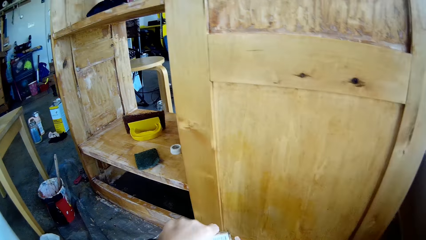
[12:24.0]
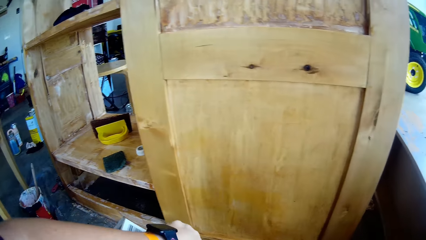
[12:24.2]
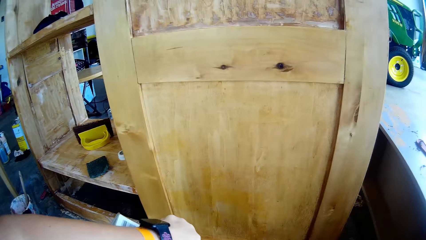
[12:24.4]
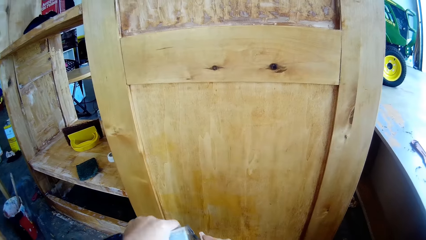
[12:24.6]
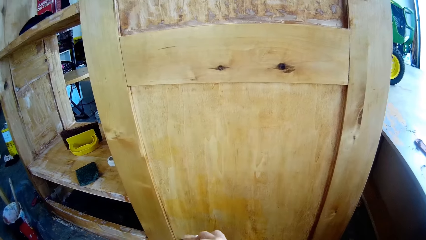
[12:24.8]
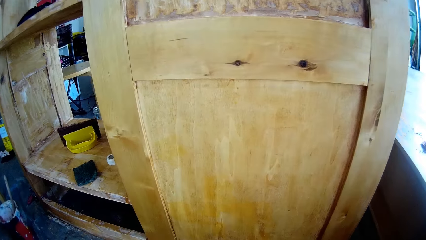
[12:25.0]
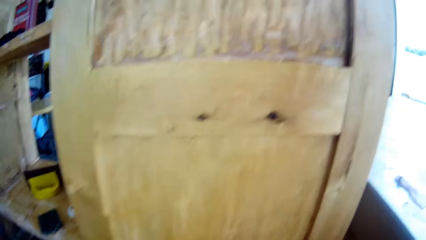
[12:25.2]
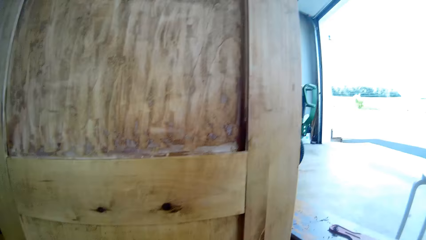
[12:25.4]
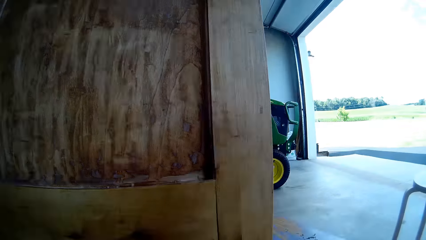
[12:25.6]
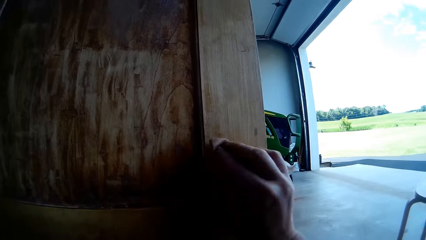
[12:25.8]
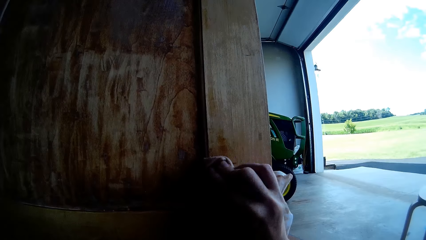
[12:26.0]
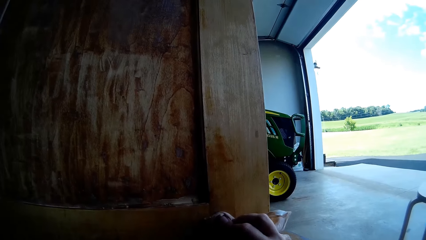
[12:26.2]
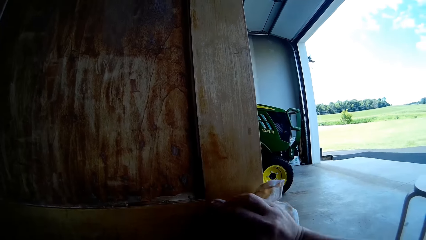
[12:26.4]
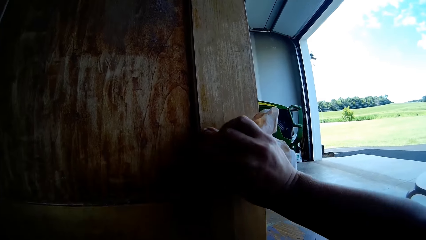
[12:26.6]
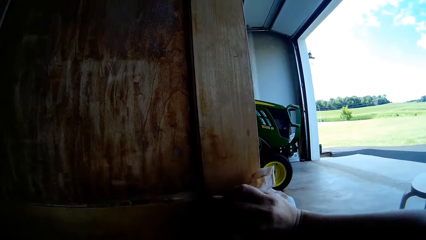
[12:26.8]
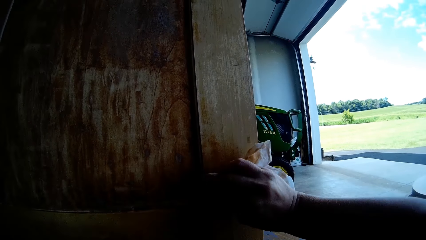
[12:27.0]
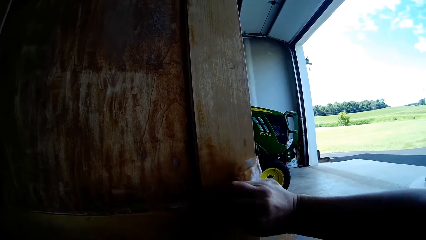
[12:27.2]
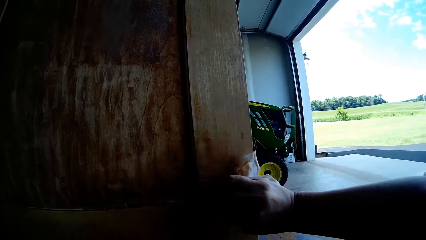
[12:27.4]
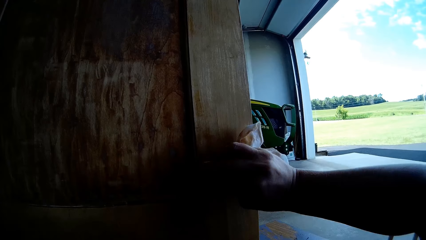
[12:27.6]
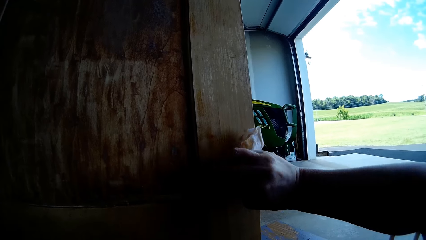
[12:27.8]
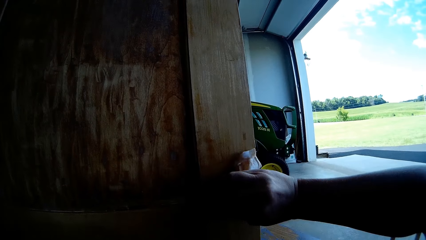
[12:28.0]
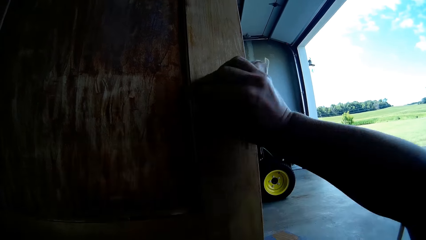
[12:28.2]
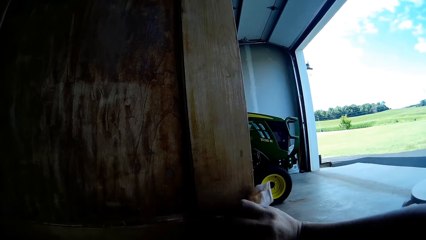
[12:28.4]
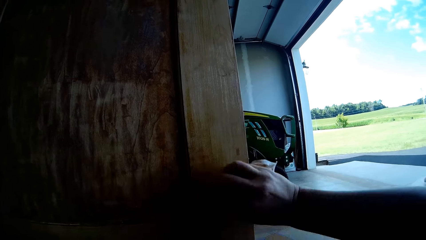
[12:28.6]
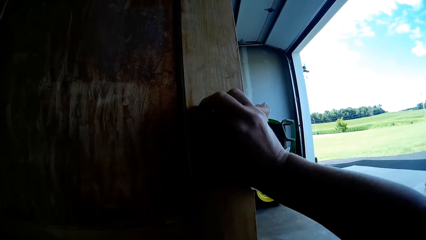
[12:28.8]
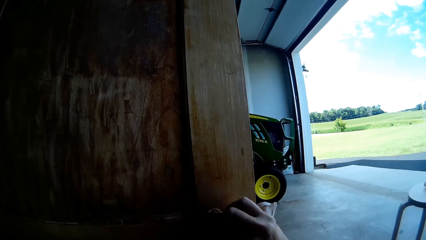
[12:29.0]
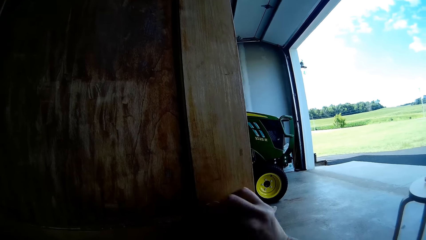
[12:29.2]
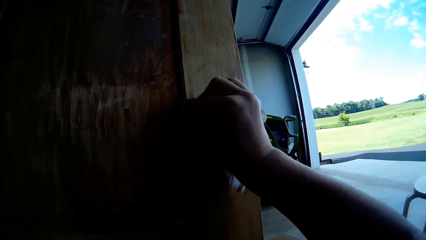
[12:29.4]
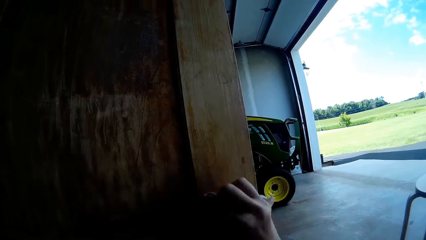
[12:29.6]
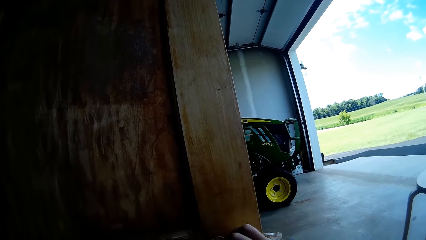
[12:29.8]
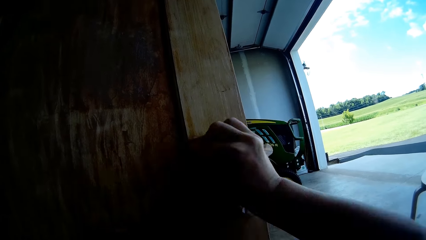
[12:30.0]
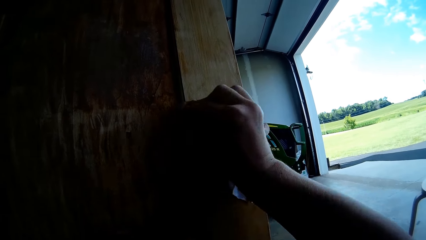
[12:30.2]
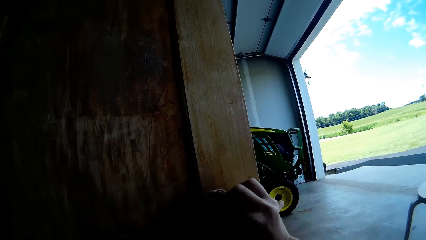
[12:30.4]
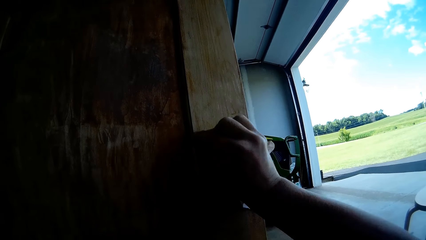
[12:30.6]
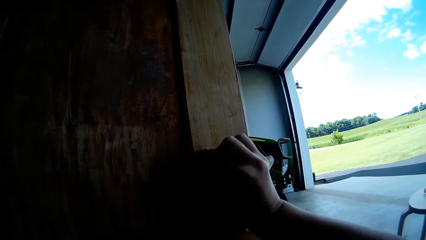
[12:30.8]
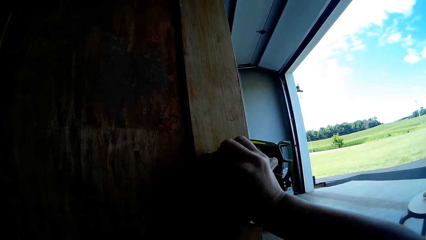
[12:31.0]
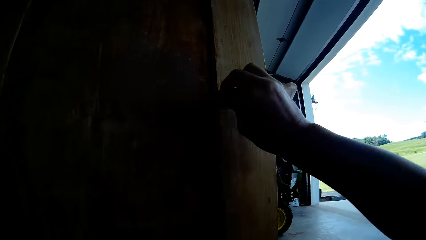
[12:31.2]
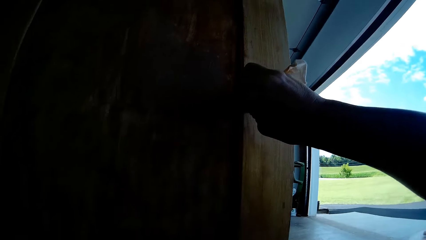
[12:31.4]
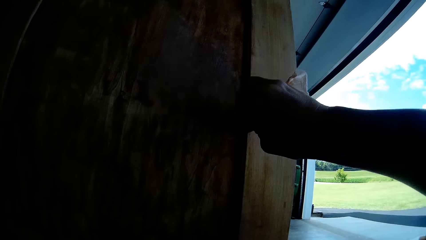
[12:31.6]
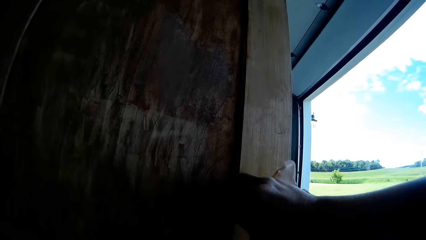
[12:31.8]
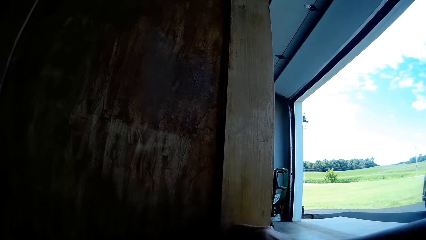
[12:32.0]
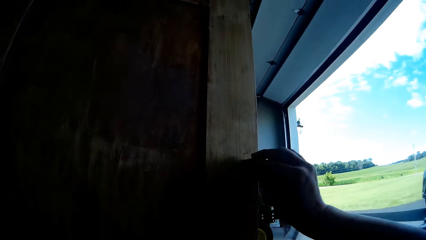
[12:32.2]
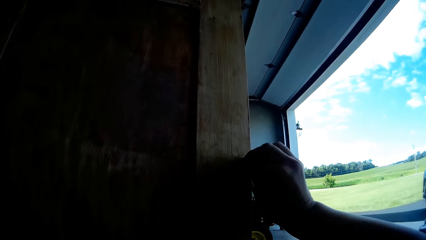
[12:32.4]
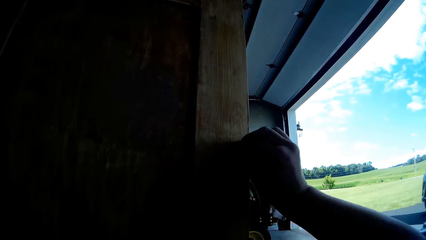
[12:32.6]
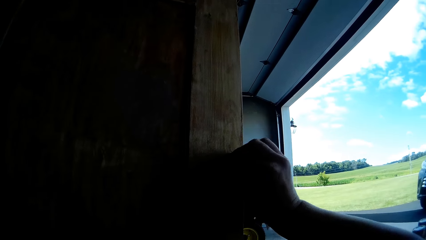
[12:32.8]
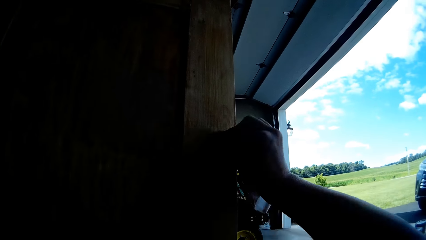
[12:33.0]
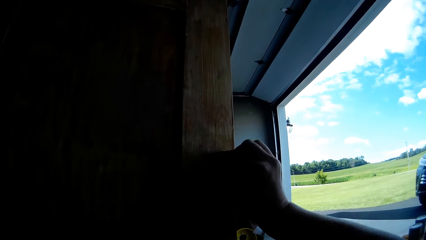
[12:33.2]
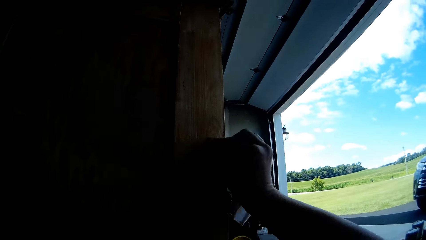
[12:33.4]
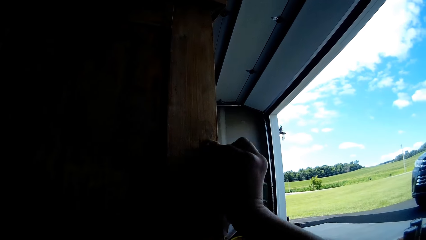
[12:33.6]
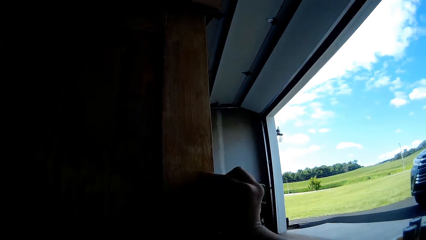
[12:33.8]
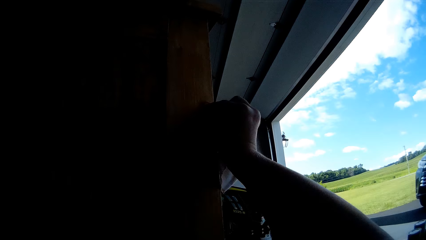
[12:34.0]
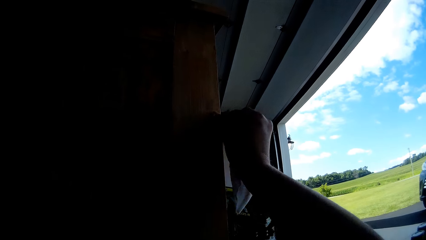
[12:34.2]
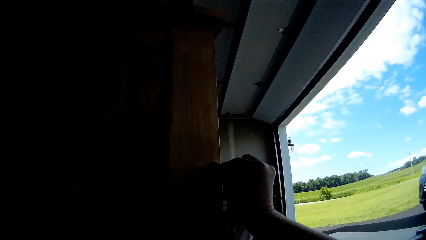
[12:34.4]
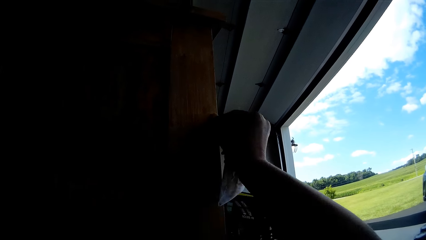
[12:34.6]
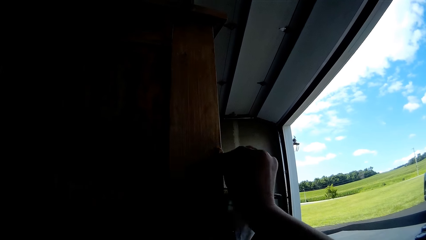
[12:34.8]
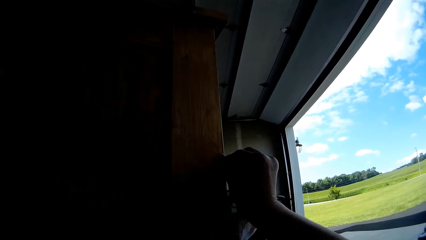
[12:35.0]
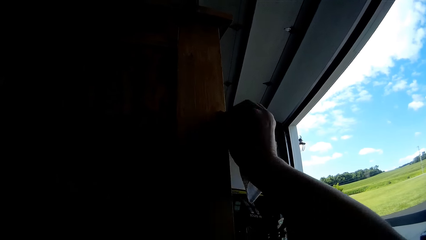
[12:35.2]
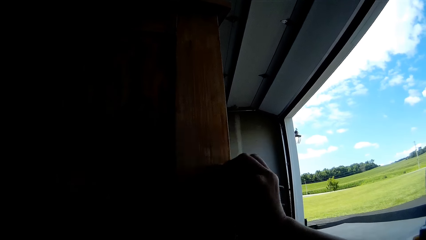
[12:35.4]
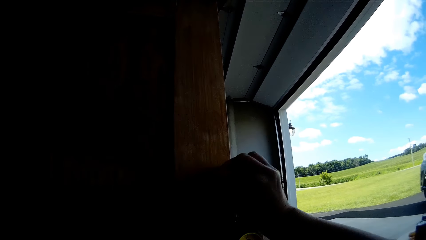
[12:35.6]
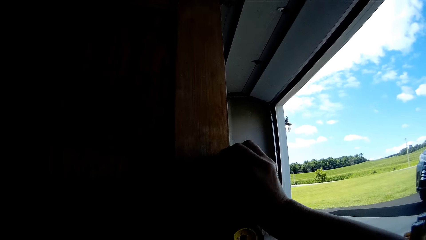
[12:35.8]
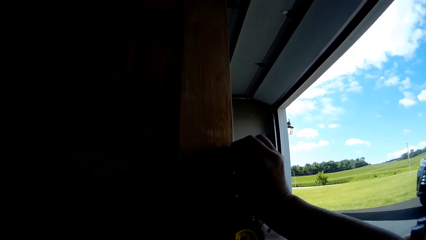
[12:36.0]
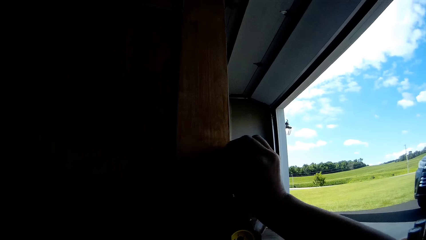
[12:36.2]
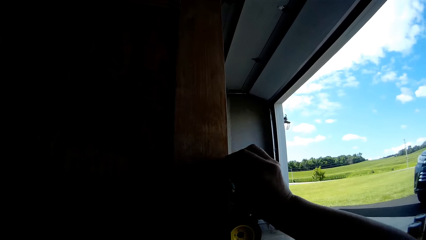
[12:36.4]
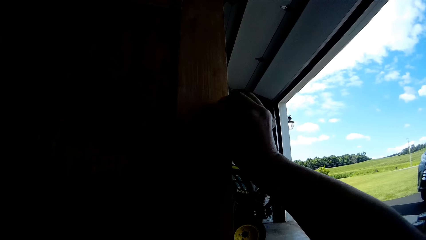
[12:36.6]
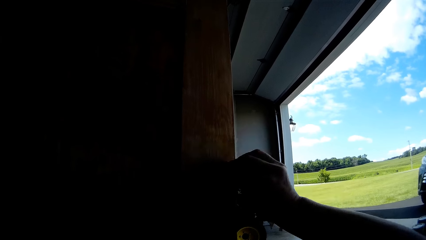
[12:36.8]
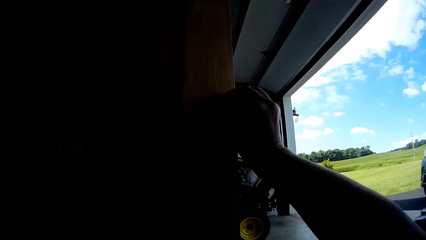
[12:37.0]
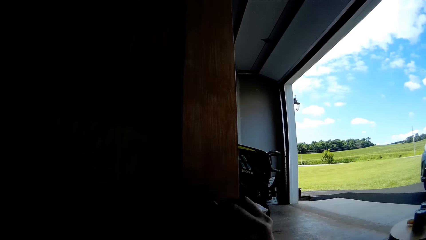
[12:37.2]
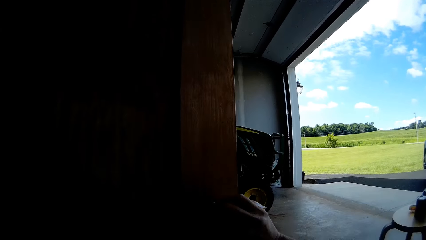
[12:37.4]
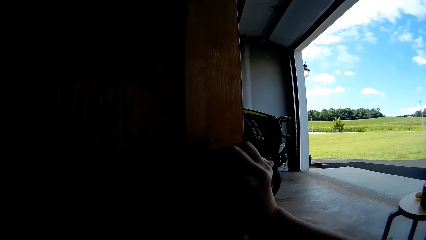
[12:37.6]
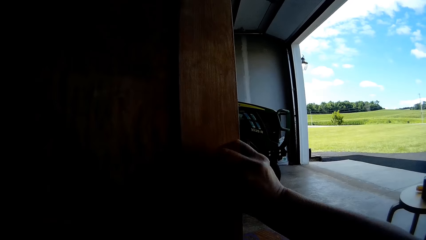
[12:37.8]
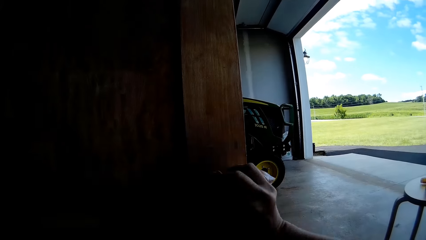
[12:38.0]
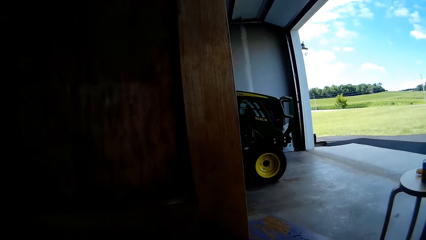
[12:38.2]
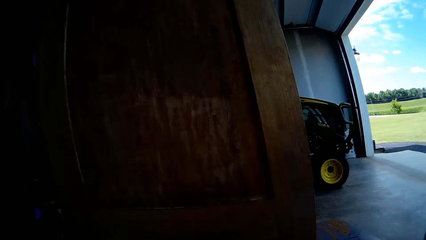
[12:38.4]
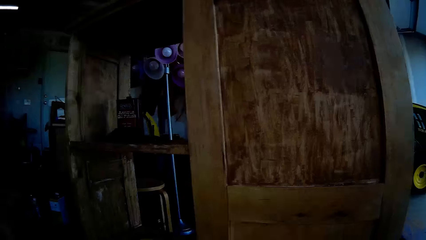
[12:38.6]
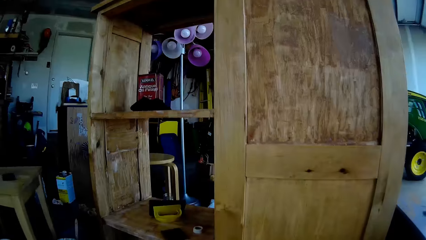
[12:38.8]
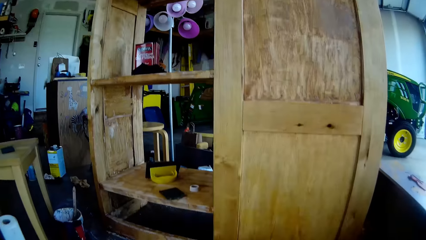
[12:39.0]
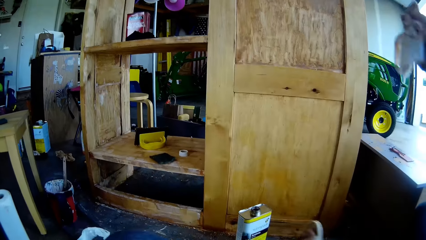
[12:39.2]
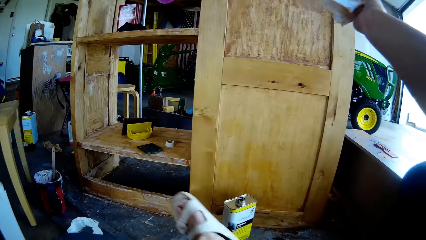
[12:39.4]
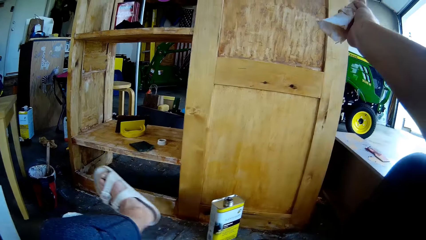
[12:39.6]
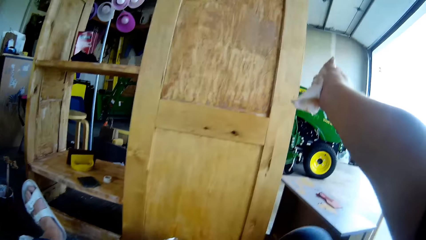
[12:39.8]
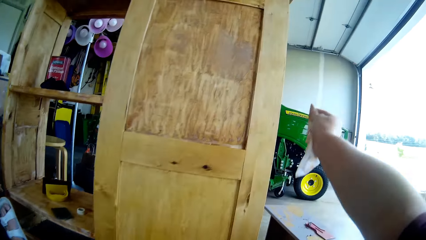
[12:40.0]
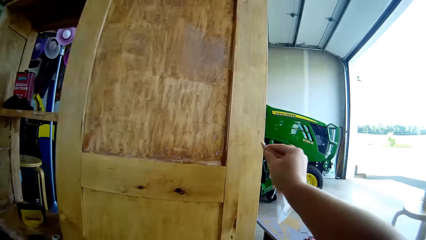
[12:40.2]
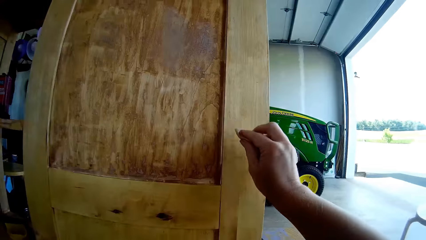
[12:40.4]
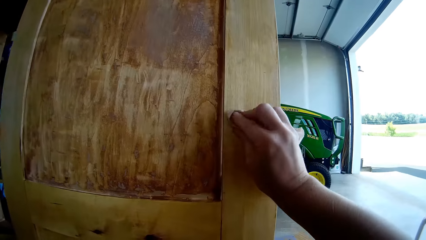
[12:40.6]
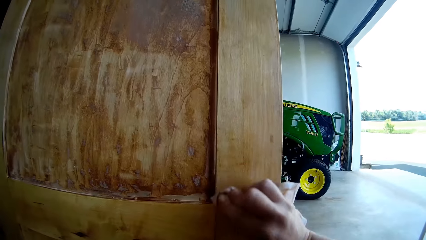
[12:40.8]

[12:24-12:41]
The camera wearer pours liquid on the cloth. They wipe the wooden structure with the cloth. They move the leg towards the cupboard. They wipe the wooden structure with the cloth.
